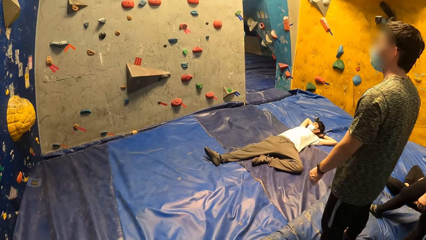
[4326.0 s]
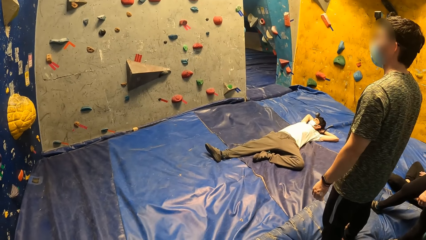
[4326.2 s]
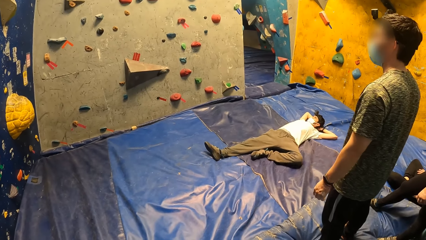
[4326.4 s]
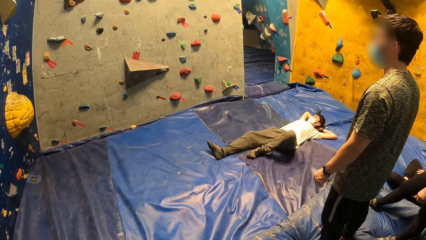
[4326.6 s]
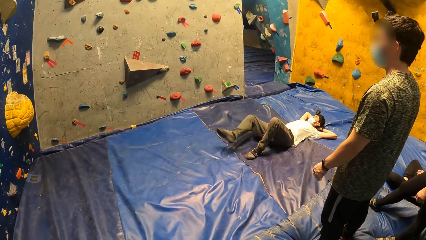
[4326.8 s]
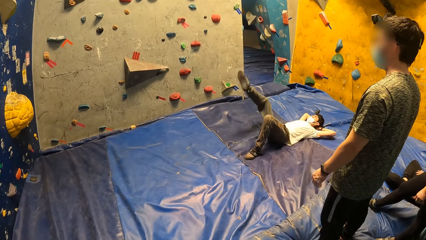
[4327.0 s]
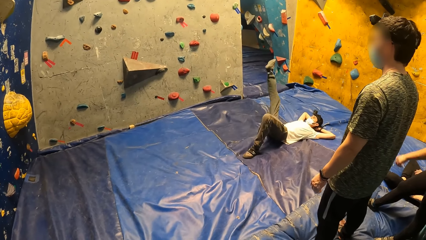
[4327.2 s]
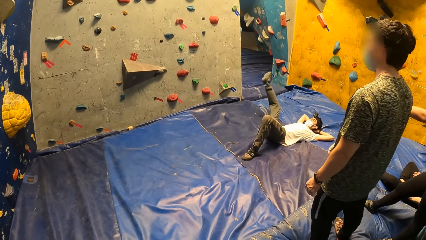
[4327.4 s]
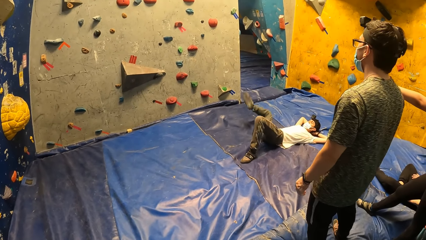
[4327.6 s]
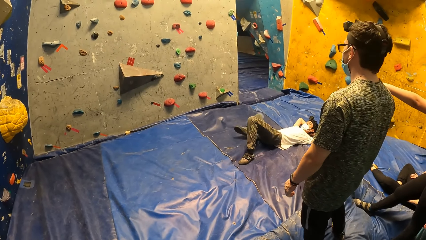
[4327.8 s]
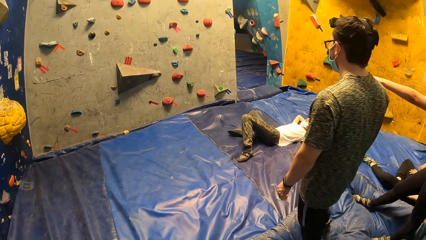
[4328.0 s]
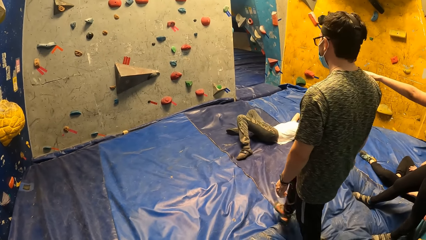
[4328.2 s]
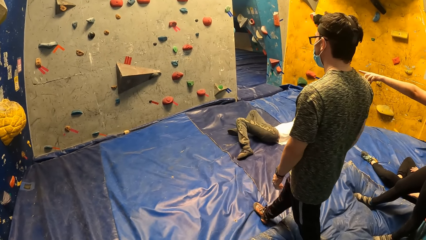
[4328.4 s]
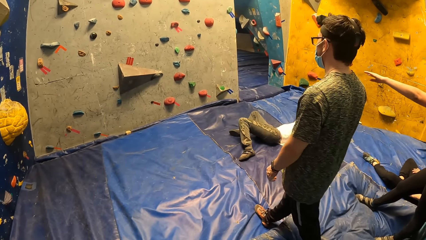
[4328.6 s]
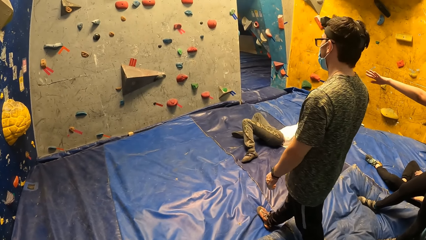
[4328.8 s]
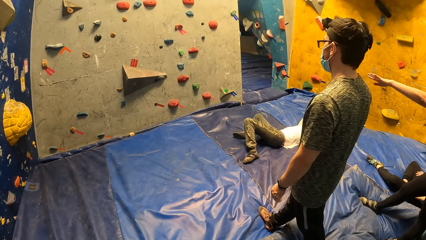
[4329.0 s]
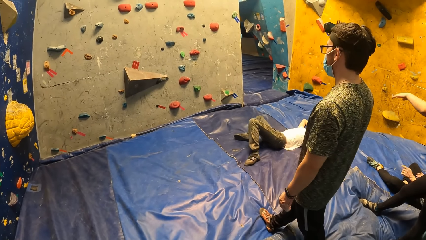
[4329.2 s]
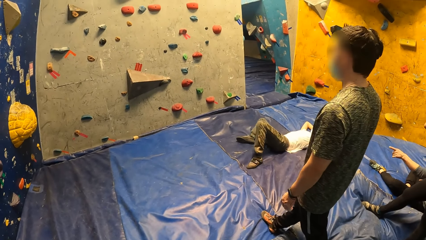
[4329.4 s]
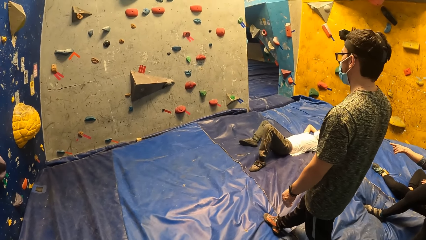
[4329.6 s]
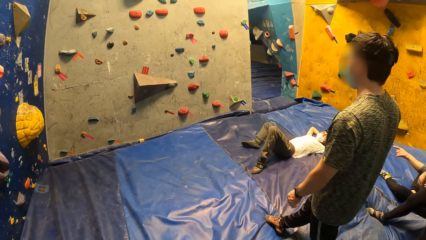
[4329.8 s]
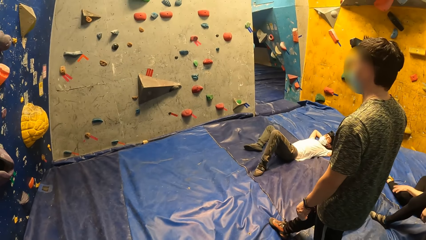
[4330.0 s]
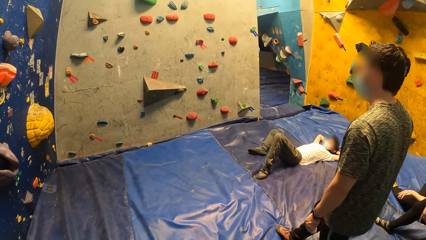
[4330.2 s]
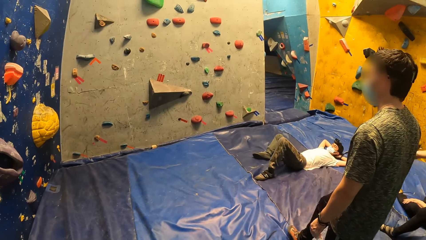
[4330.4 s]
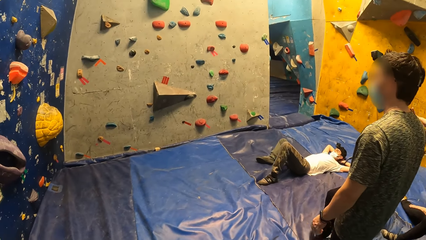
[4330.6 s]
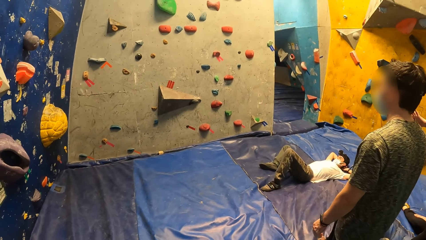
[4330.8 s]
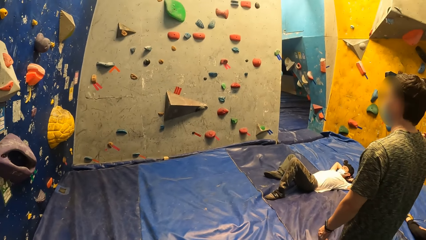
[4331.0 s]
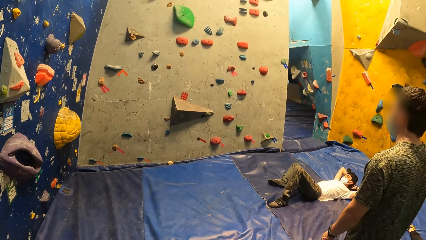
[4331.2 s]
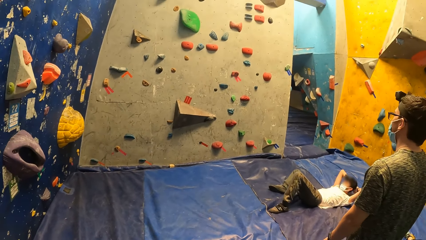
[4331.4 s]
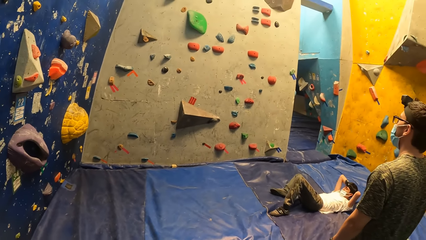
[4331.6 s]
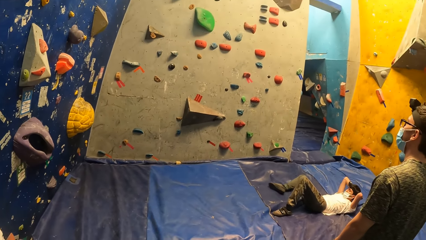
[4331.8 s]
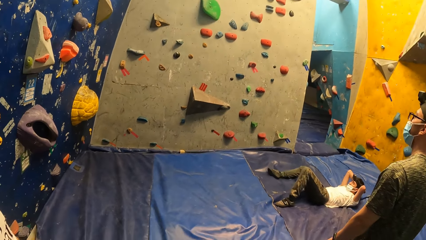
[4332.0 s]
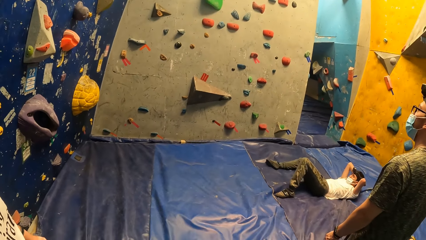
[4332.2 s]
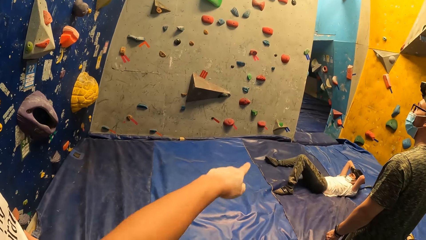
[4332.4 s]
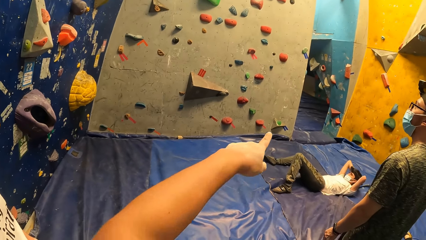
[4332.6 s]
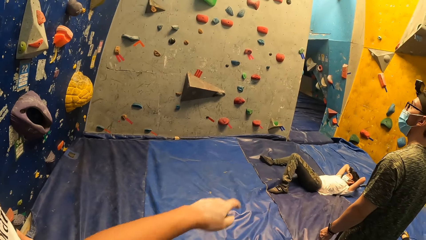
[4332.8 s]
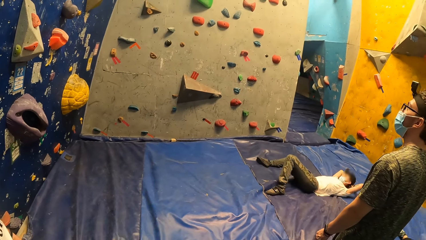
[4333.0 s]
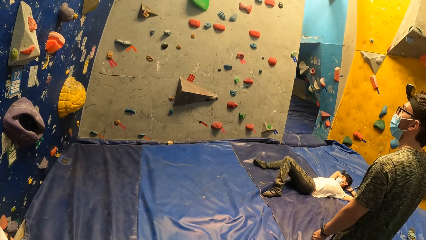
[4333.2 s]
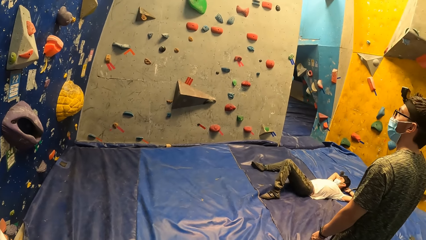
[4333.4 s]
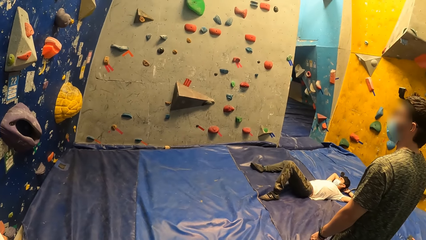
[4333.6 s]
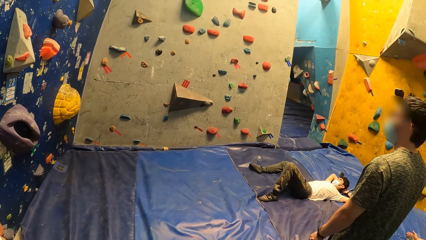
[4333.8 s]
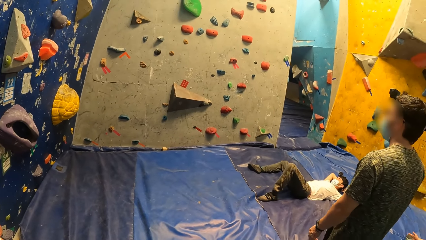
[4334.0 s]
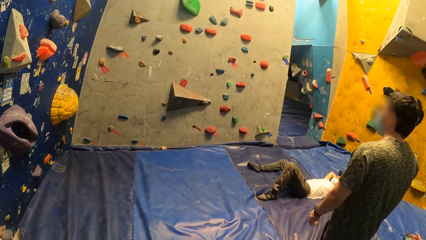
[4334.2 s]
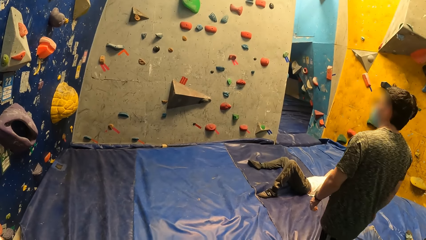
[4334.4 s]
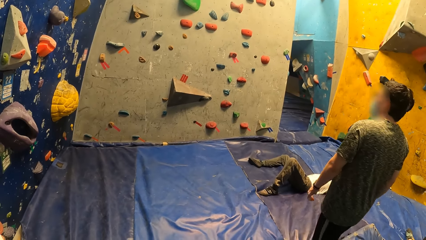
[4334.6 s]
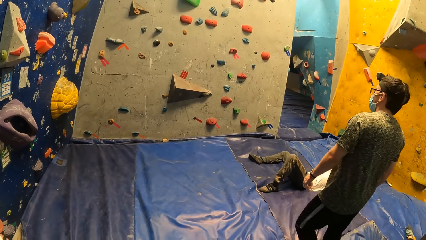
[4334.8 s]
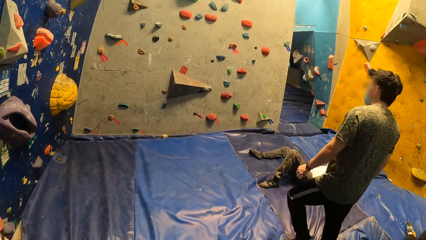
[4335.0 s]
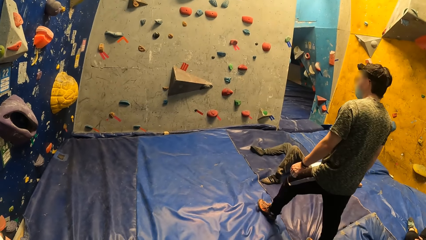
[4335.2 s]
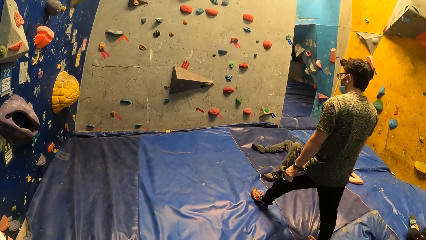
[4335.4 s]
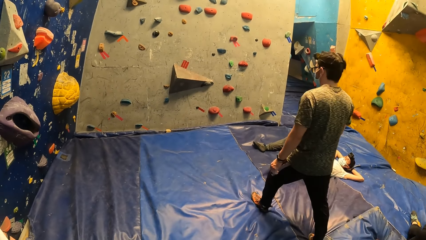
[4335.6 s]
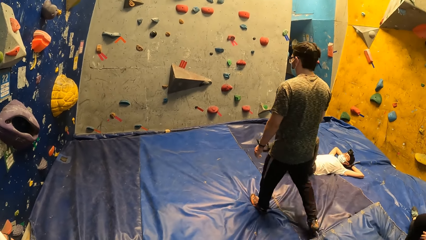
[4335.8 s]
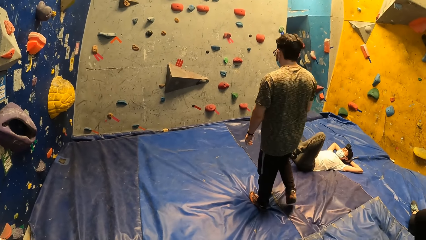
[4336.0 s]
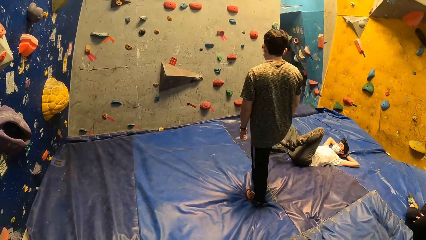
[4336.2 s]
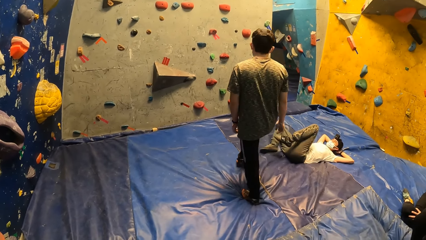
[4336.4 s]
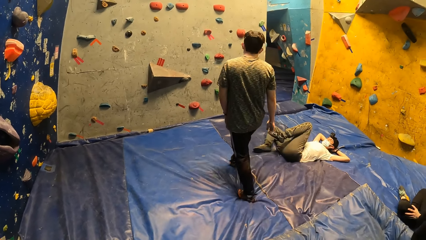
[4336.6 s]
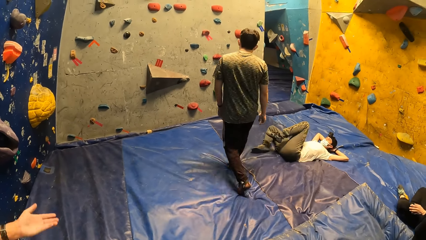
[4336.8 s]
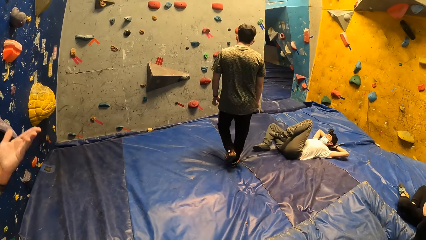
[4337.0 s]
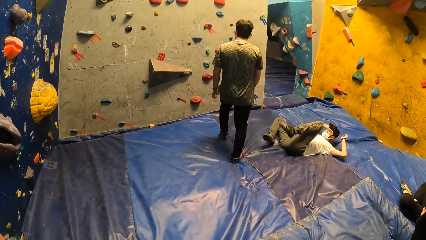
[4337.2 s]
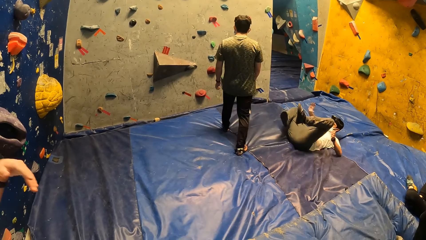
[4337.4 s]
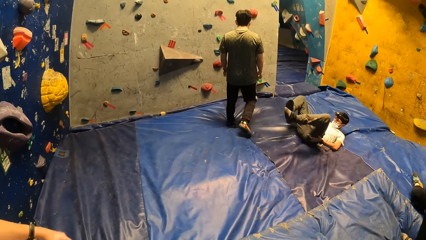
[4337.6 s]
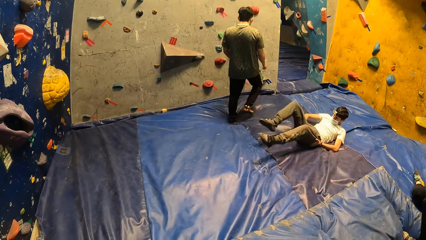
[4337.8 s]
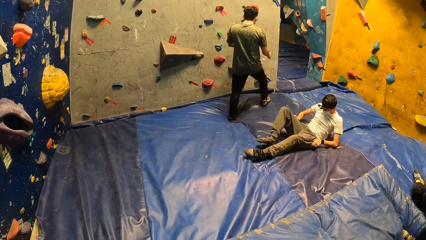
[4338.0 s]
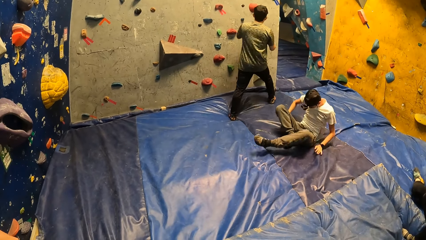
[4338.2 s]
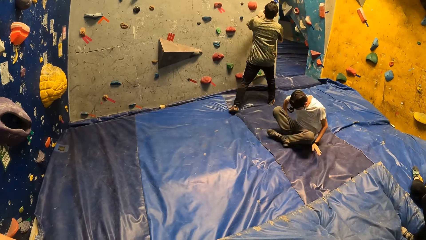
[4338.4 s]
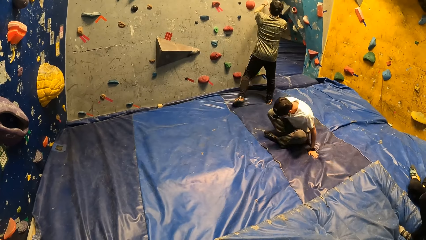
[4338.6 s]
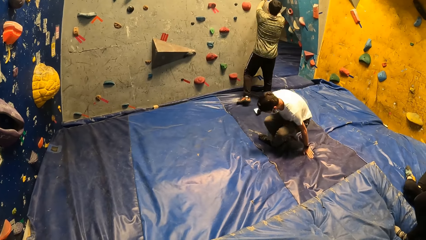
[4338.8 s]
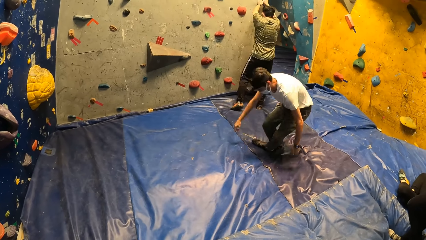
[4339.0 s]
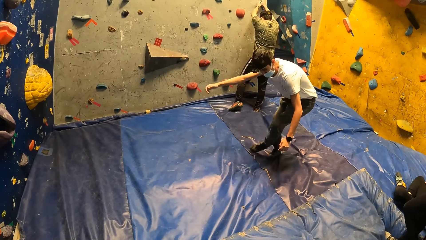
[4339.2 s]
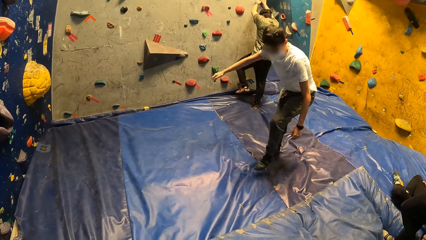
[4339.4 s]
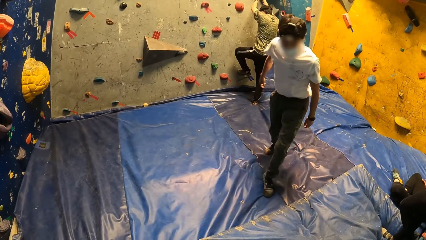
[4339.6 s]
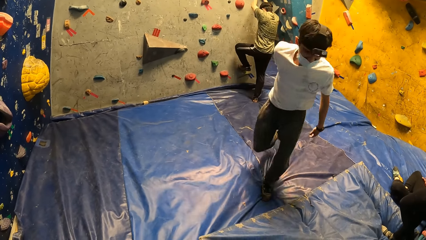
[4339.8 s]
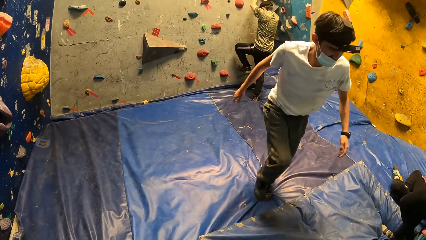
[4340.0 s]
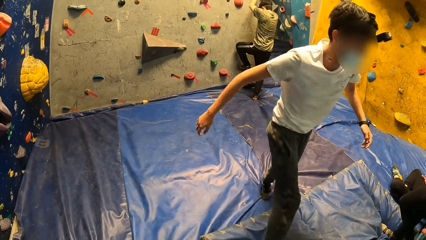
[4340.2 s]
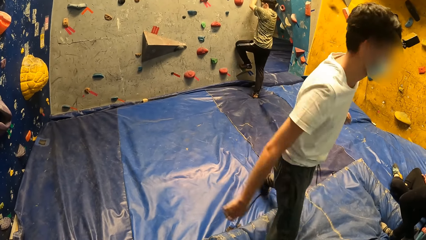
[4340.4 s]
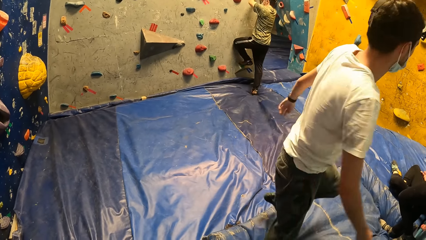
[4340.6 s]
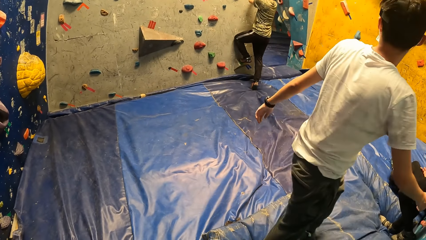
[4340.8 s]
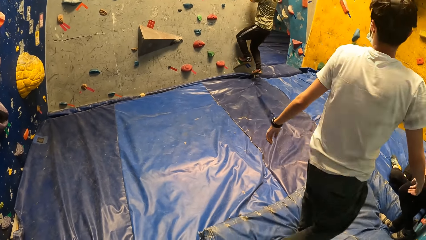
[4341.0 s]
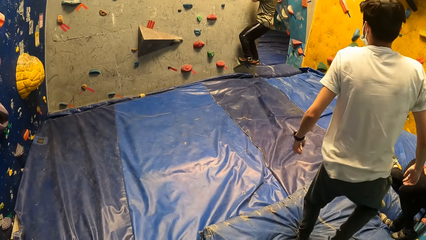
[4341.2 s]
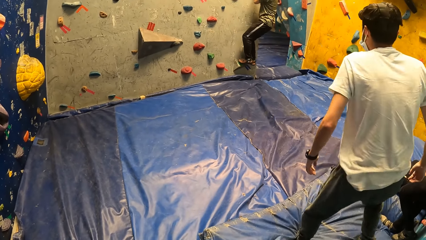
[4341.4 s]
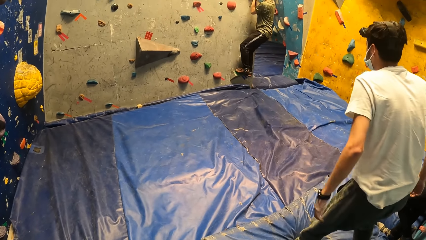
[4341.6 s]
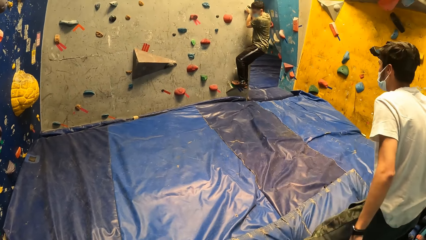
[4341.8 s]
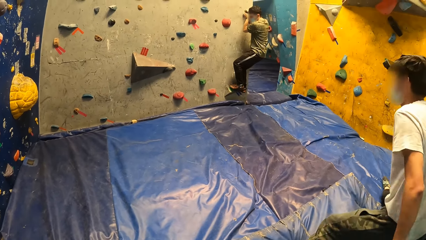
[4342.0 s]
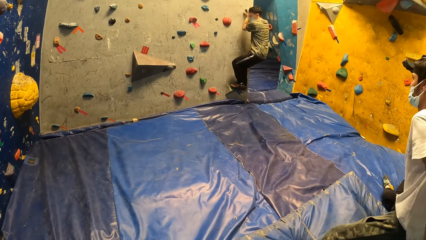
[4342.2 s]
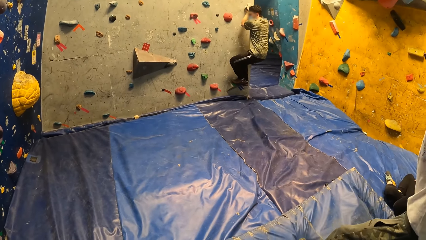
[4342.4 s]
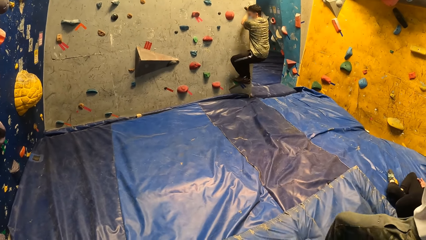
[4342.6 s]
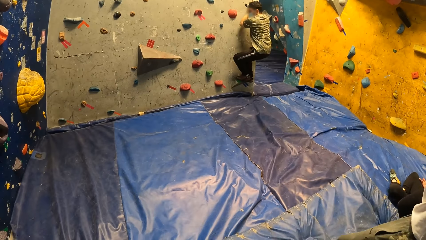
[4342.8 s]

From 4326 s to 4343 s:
A man walks towards the boulder. Another man stands from the floor. The first man climbs the wall. The other man wakes up from the bouncing beam. The first man holds the boulder with both hands. The other man stands beside the camera wearer and walks away.
